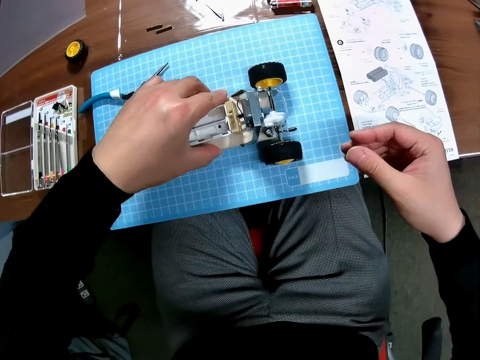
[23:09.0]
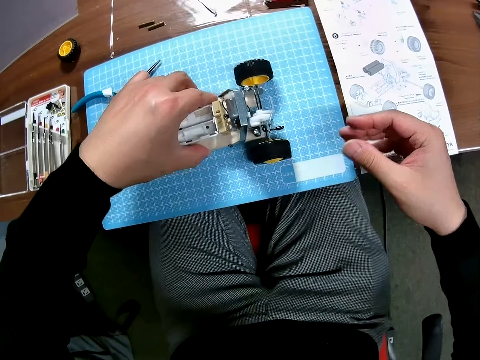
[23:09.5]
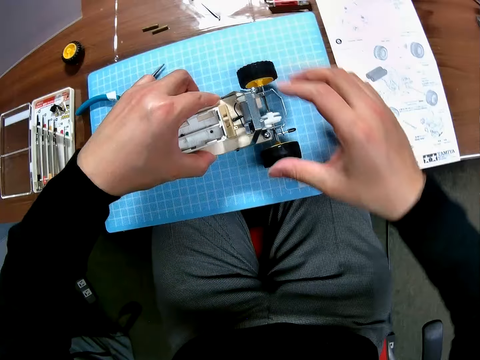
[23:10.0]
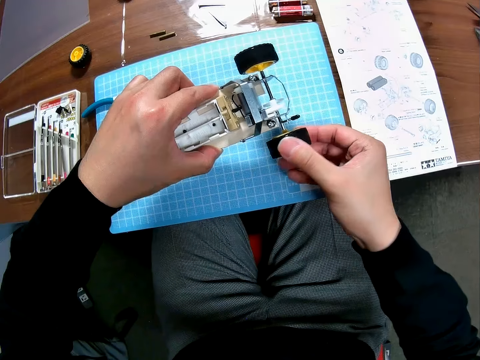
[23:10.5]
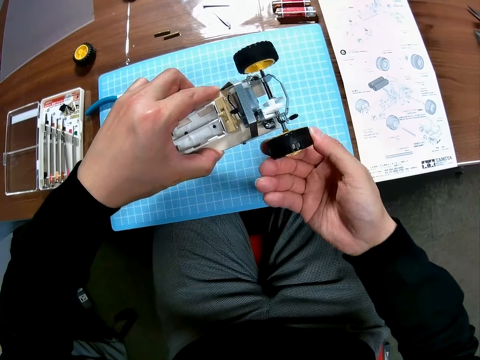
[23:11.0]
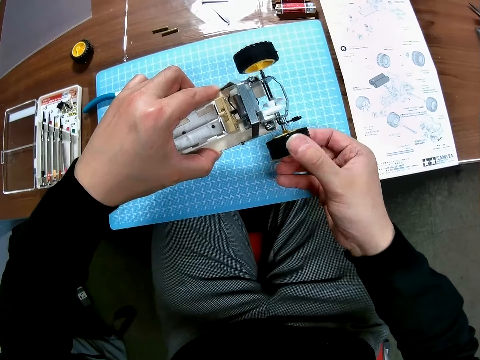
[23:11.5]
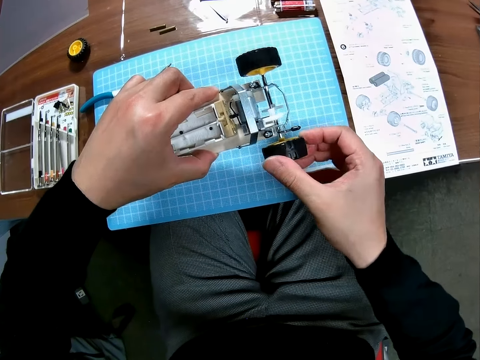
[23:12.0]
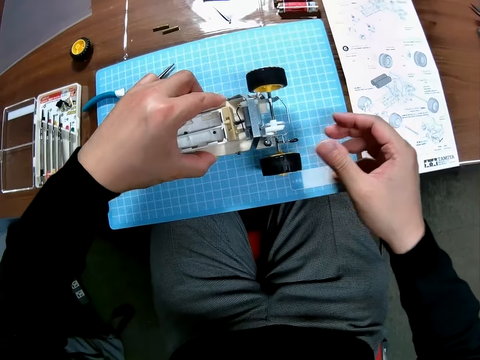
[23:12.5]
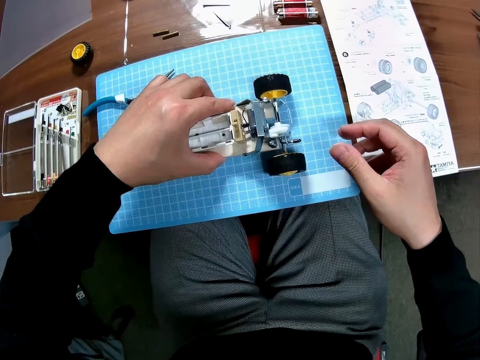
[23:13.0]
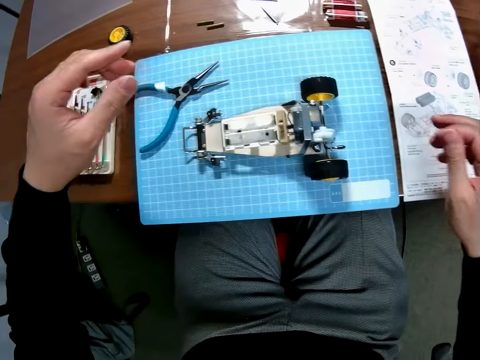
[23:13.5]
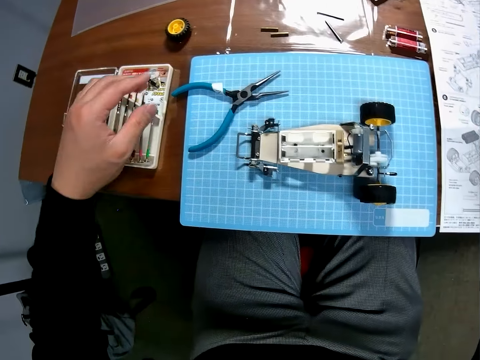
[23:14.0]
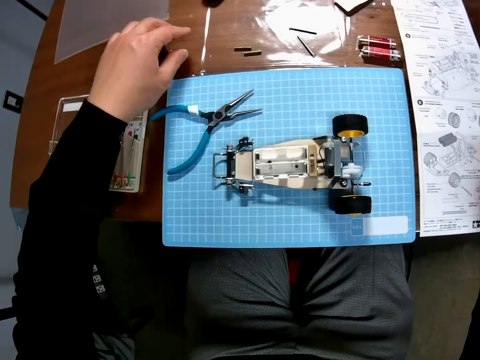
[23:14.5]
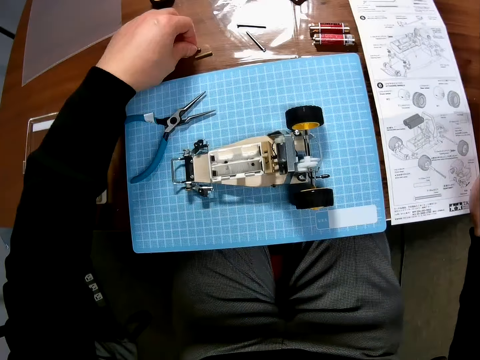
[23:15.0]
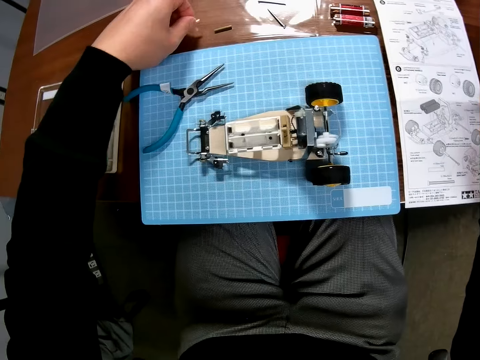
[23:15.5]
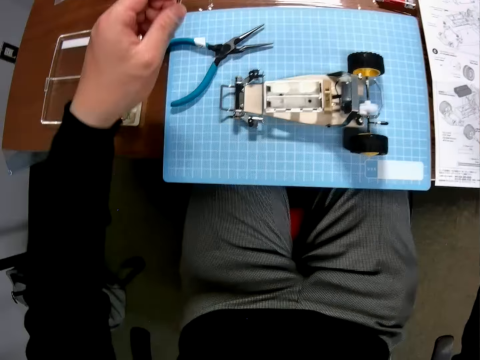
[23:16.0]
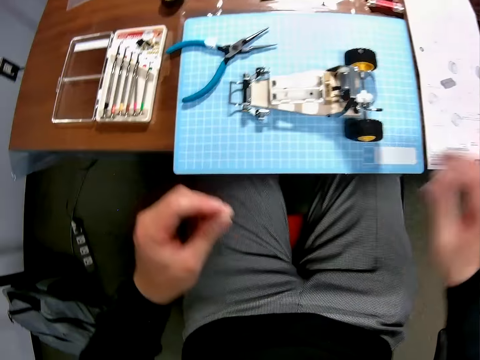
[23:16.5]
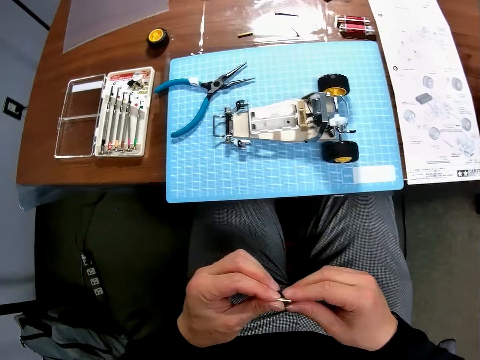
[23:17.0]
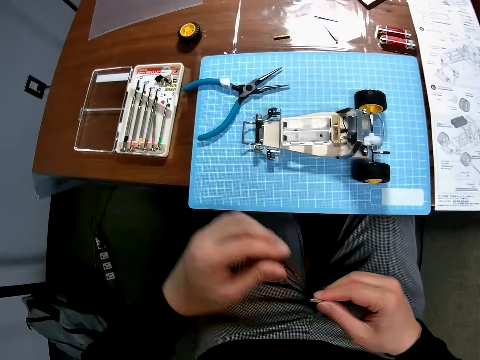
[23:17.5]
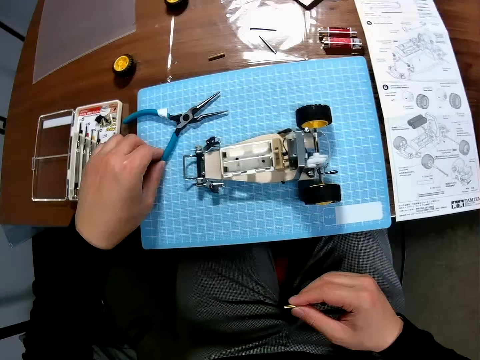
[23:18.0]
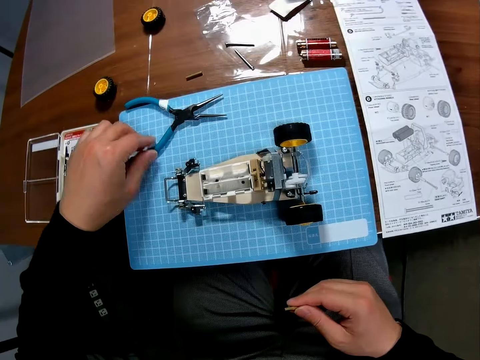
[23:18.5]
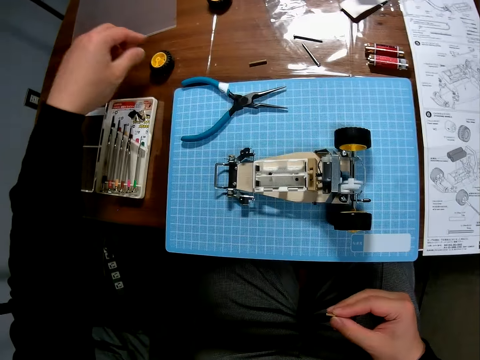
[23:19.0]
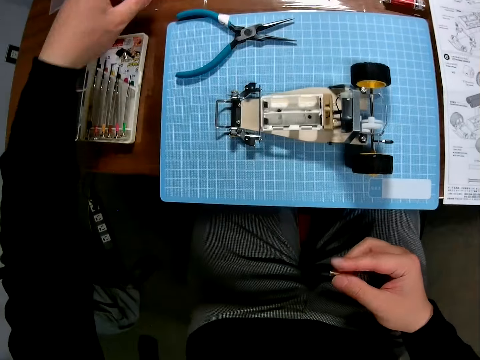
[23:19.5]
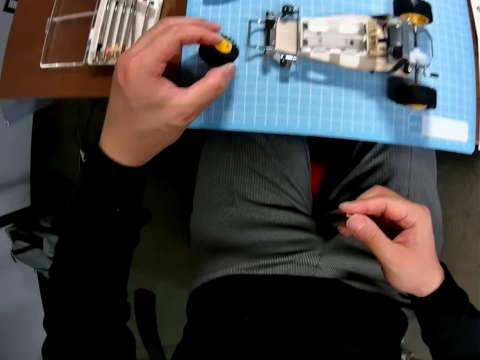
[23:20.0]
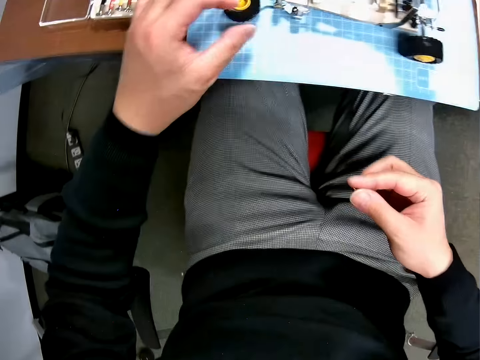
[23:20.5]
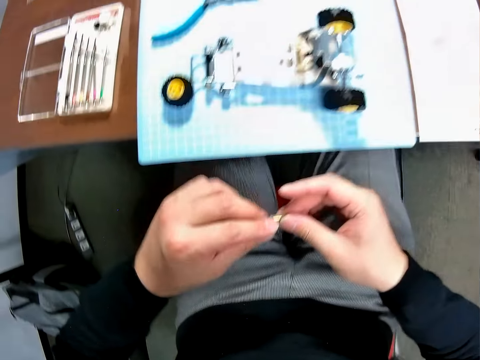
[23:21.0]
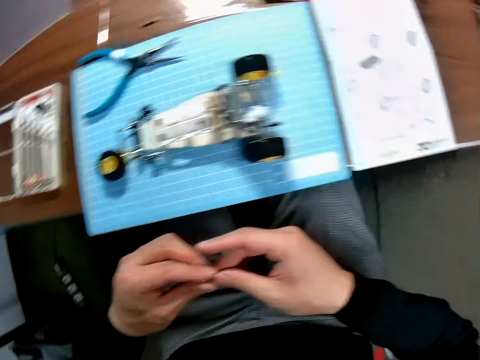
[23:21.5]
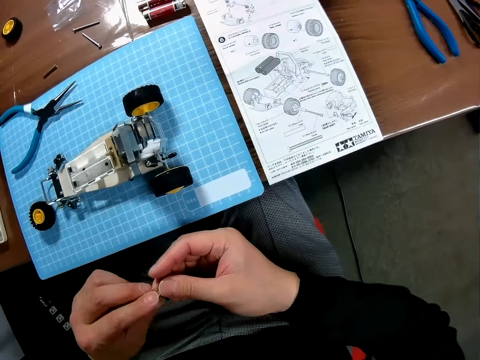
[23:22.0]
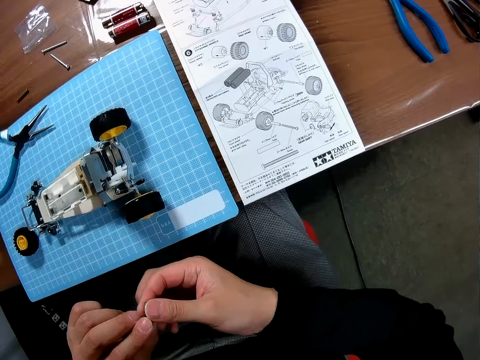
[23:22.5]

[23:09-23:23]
The camera wearer drops the toy car. They move the toy car. They inspect the wheel. They pick up the toy car and twist the tyre of the toy car. They drop the toy car. They pick up another from the table. They hold the object with both hands. They move the pliers on the table. They pick up a tyre from the table. They drop the tyre on the table. They hold the object.

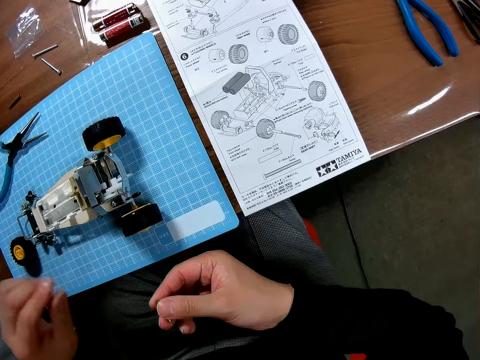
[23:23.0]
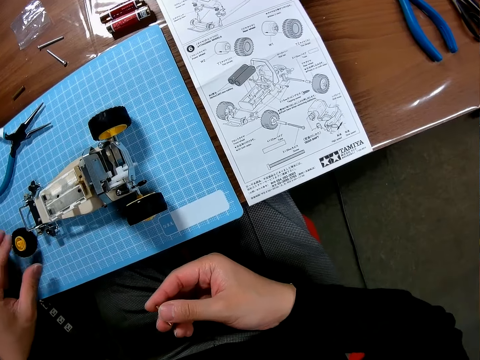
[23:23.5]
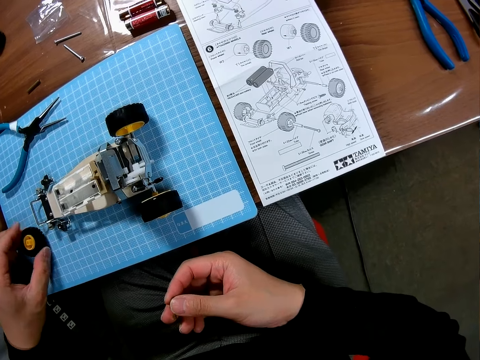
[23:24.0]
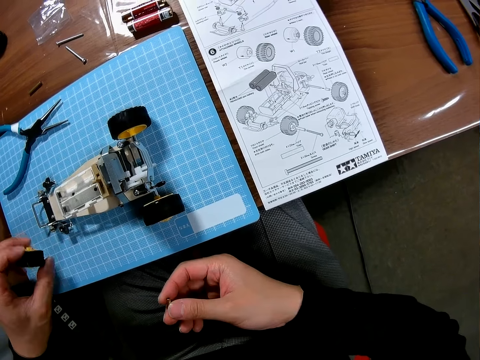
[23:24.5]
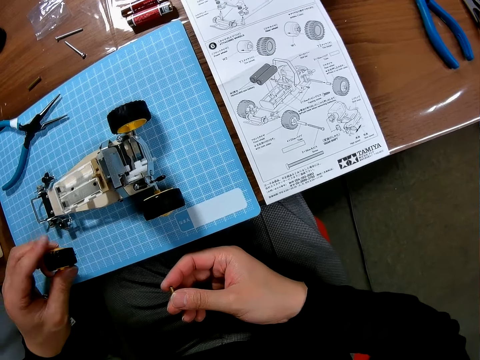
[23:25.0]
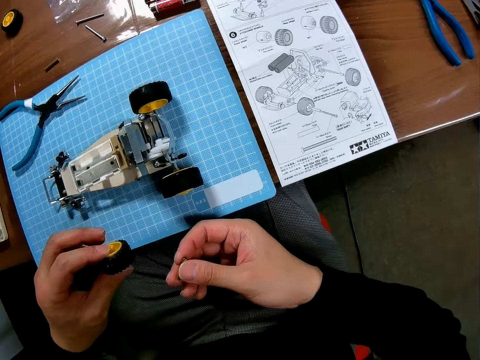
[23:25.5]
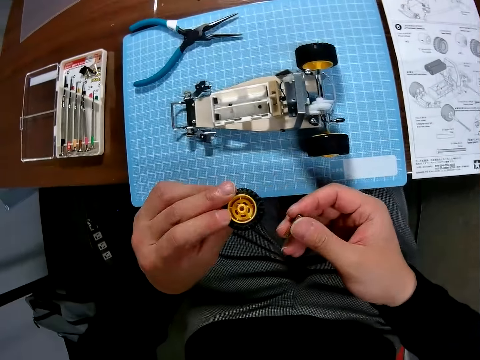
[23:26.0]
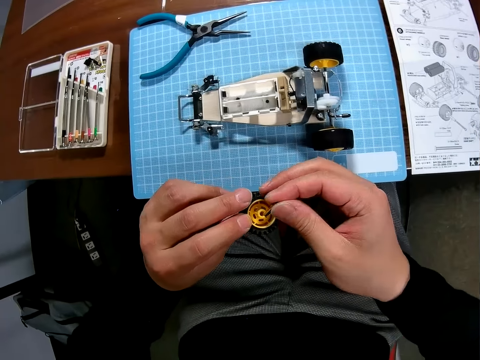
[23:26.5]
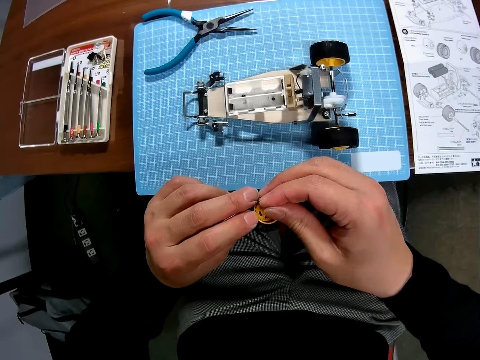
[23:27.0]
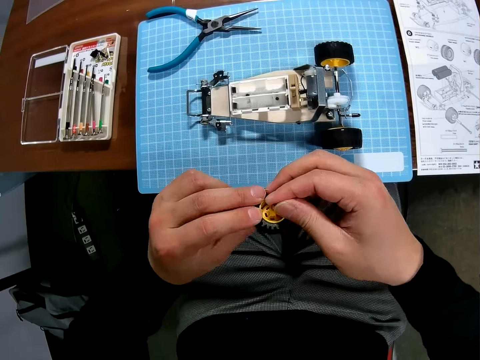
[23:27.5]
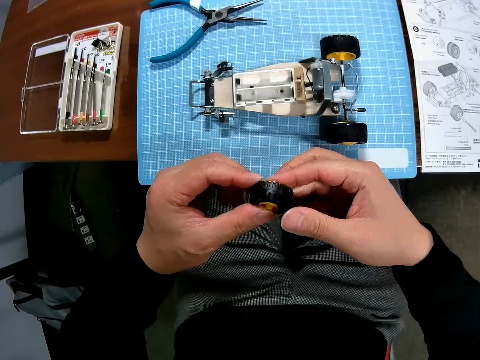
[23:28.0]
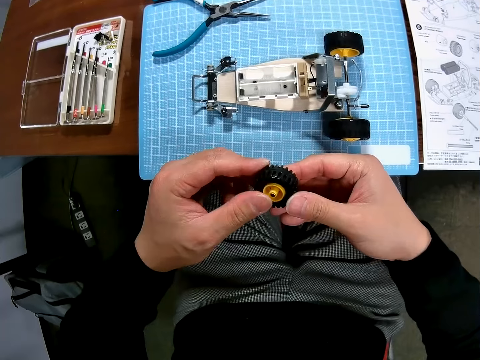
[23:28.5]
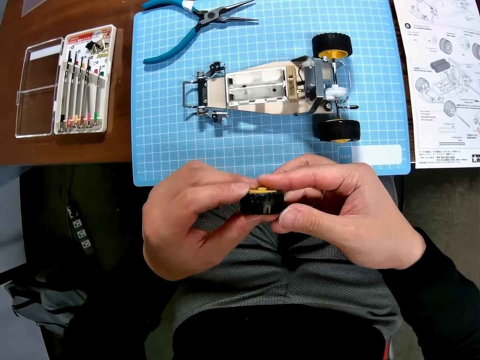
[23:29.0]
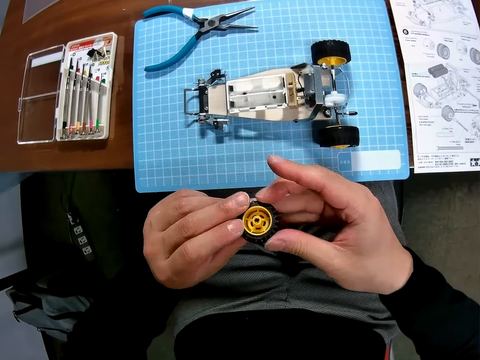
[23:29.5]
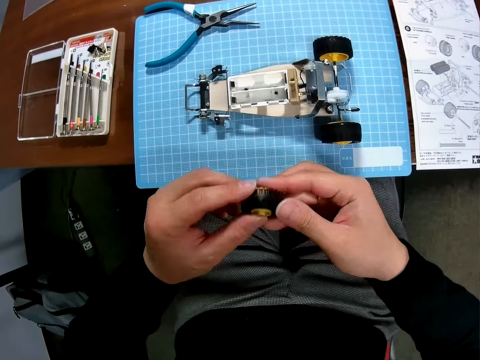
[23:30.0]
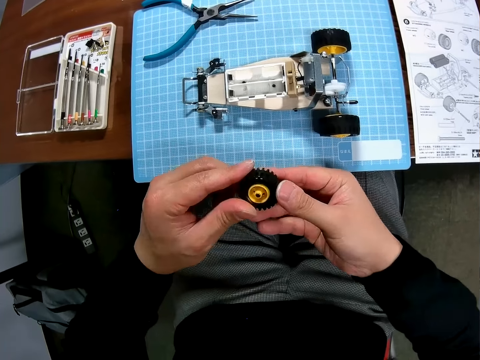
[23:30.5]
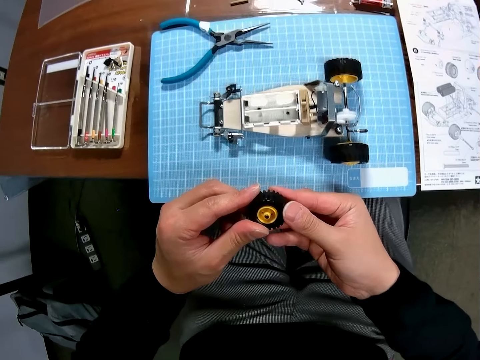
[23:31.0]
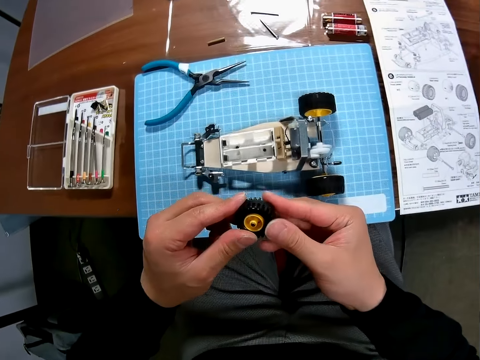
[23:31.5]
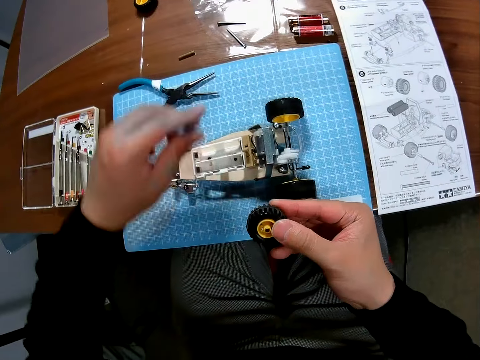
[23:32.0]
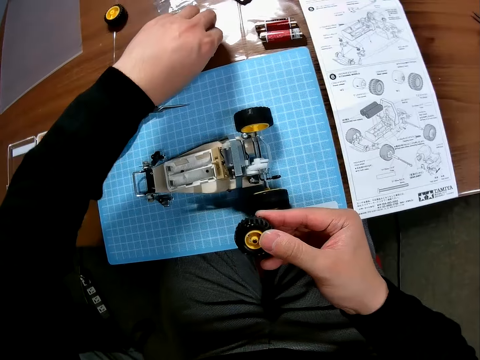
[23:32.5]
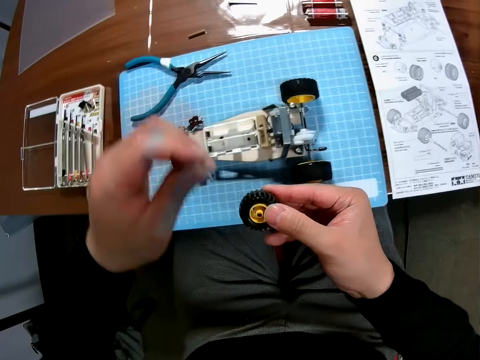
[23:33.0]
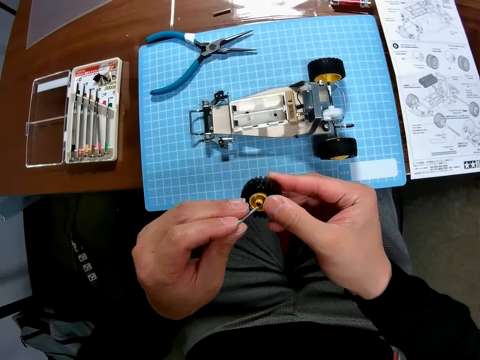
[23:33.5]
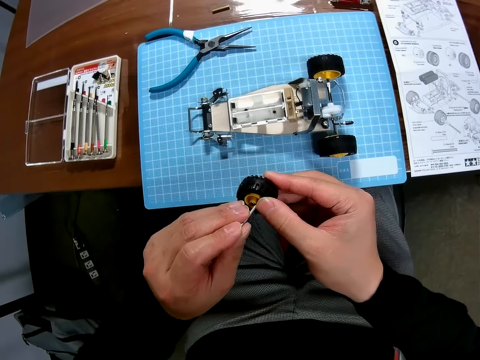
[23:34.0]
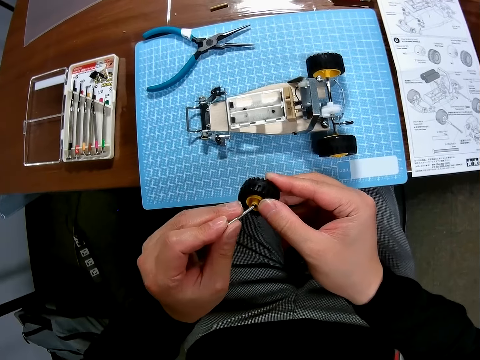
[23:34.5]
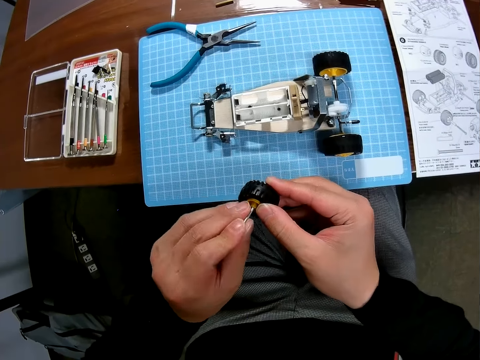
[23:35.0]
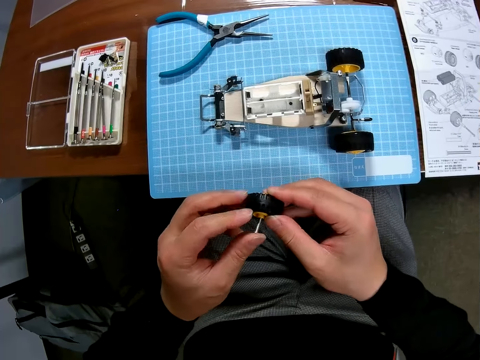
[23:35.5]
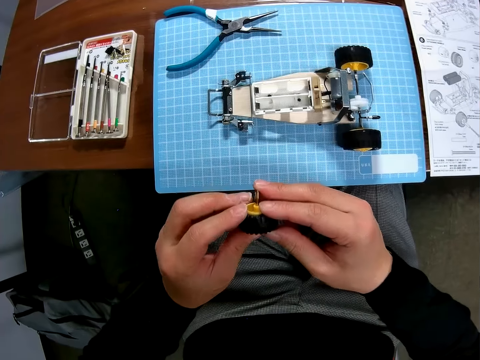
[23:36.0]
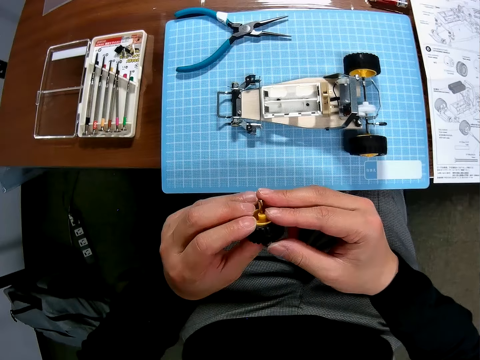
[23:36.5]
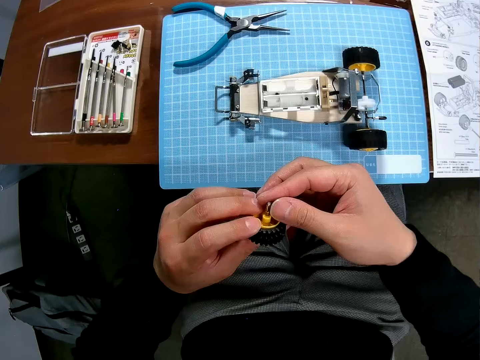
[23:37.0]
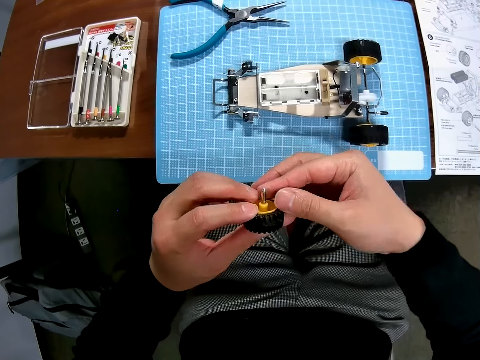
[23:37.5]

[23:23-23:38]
The camera wearer reads the manual. He picks up the tyre on the table. He inserts the bolt into the tyre in his hand. He picks up another iron rod. He inserts the rod into the tyre.
